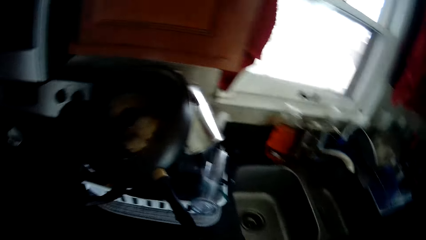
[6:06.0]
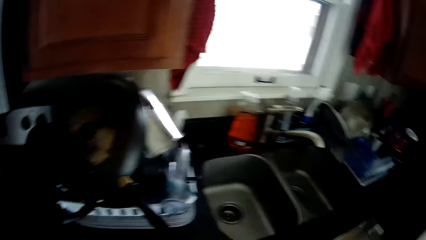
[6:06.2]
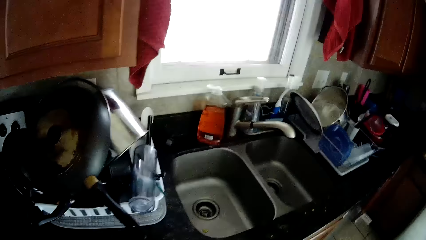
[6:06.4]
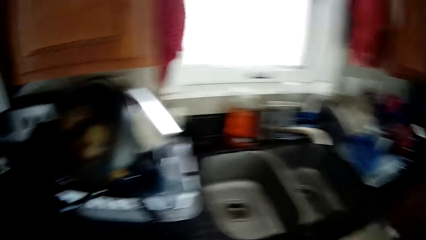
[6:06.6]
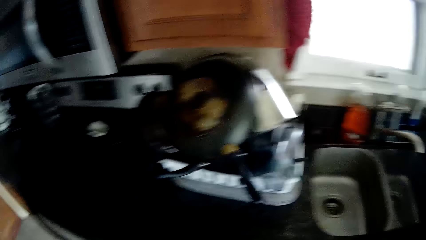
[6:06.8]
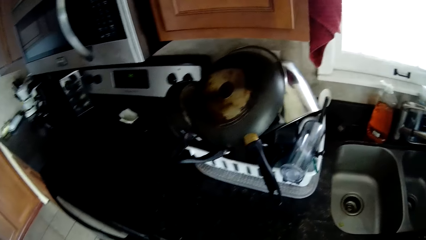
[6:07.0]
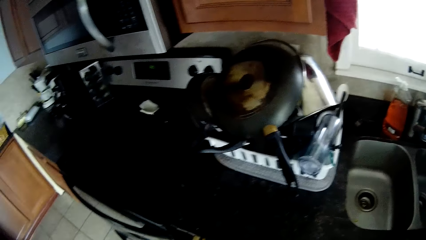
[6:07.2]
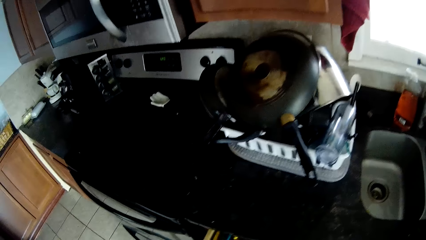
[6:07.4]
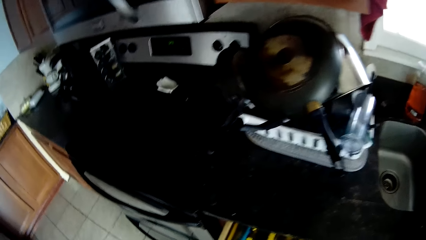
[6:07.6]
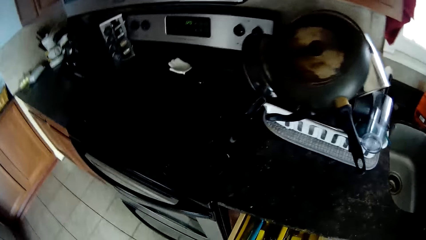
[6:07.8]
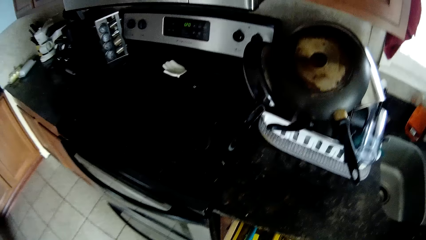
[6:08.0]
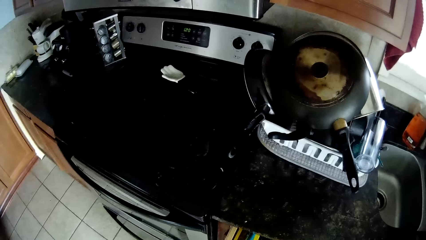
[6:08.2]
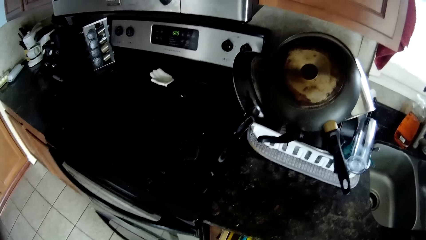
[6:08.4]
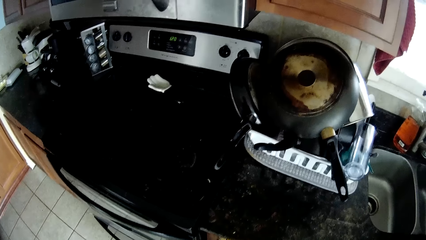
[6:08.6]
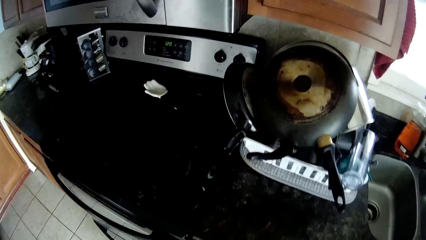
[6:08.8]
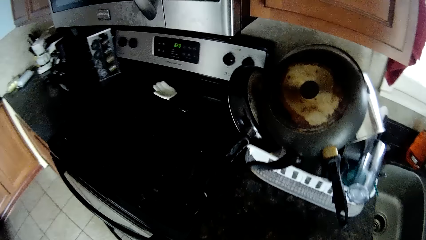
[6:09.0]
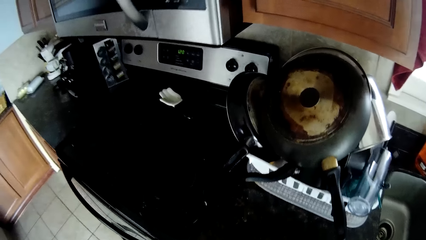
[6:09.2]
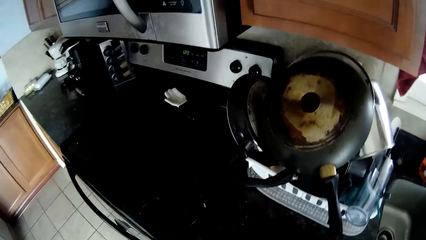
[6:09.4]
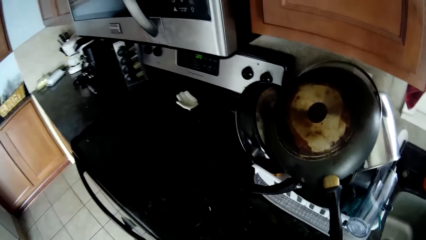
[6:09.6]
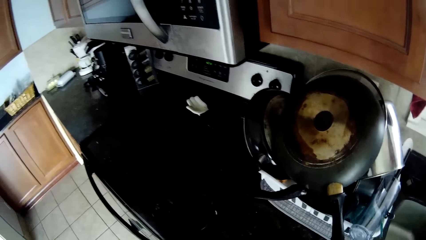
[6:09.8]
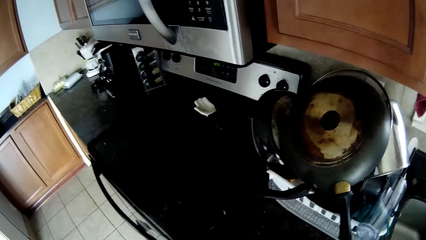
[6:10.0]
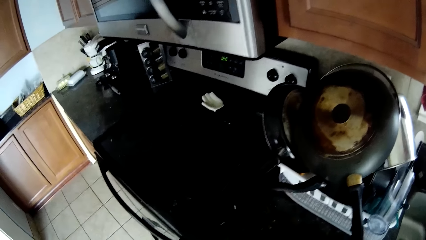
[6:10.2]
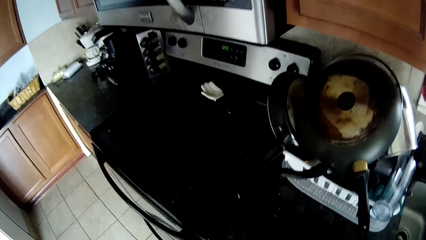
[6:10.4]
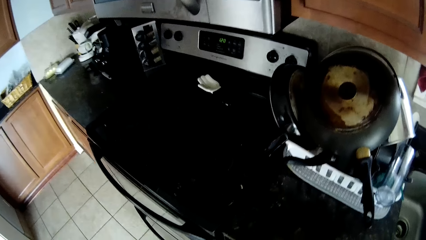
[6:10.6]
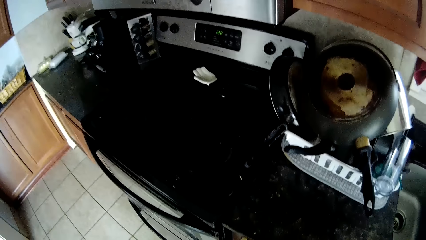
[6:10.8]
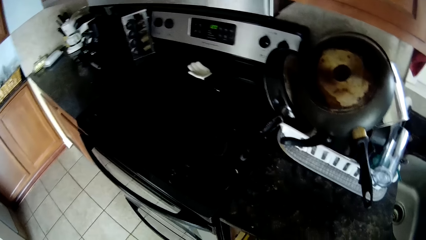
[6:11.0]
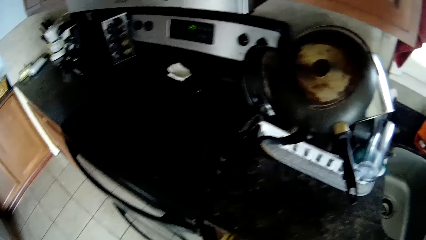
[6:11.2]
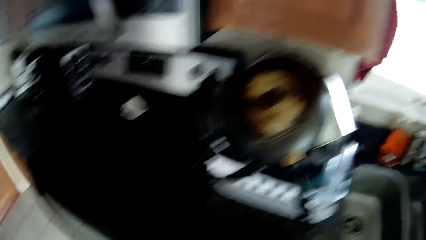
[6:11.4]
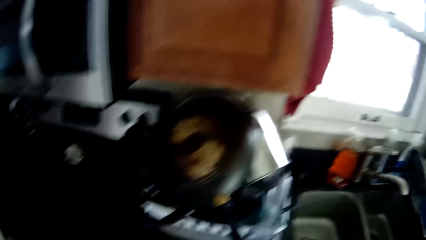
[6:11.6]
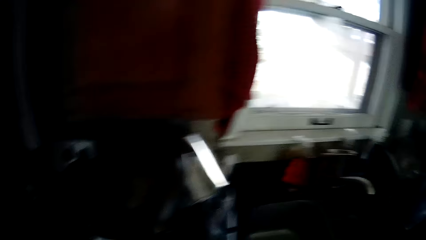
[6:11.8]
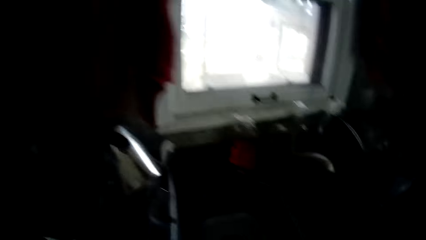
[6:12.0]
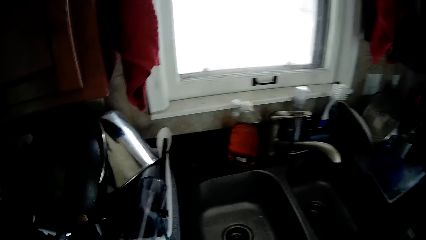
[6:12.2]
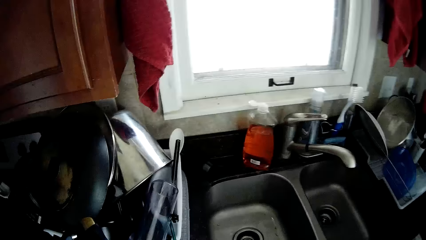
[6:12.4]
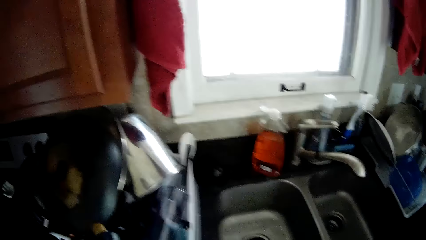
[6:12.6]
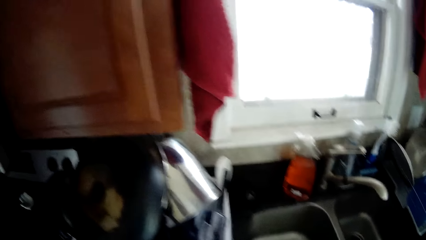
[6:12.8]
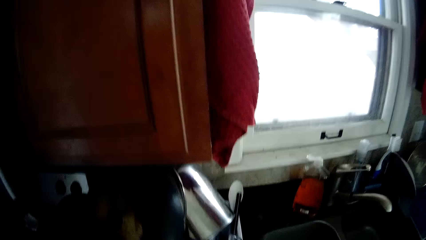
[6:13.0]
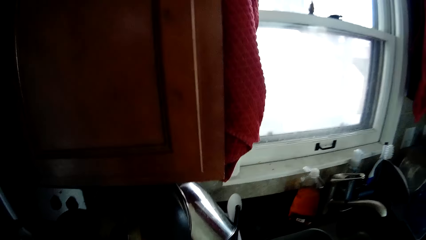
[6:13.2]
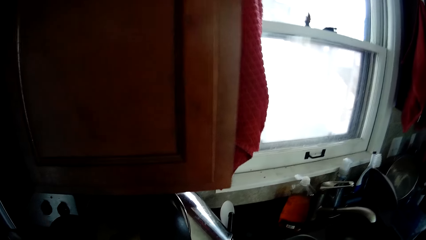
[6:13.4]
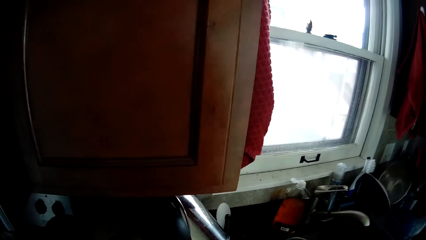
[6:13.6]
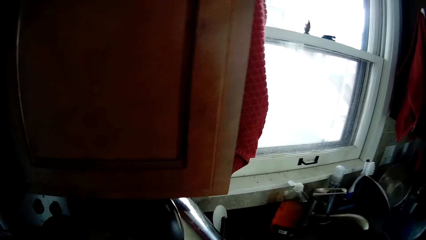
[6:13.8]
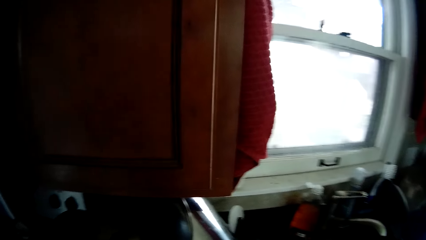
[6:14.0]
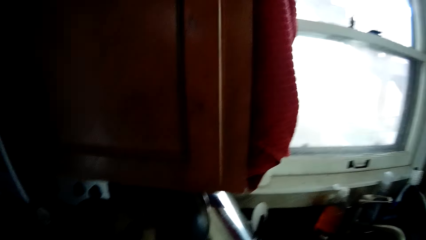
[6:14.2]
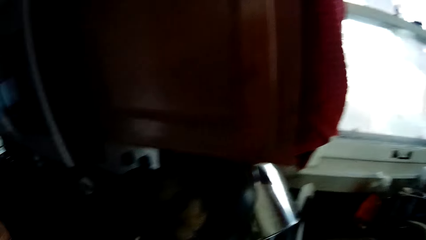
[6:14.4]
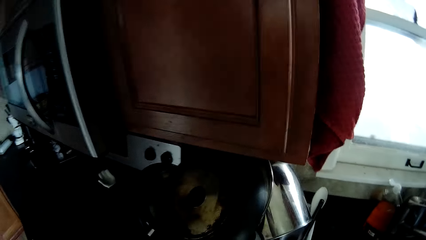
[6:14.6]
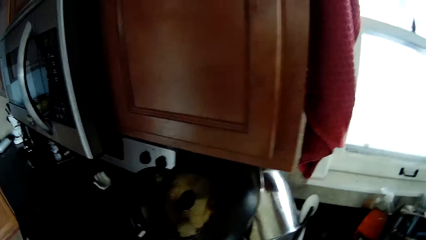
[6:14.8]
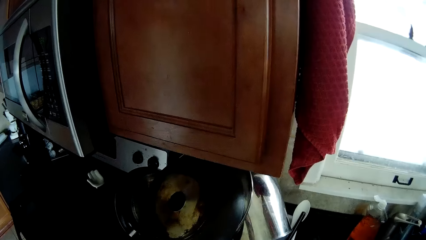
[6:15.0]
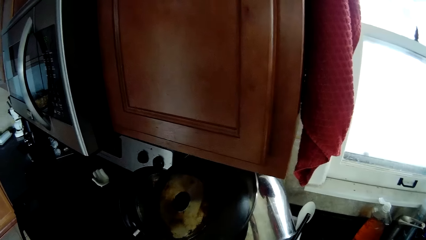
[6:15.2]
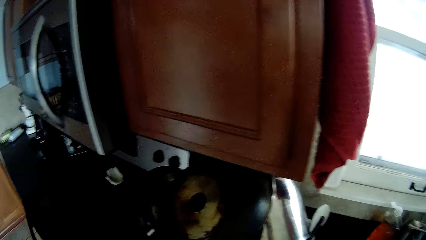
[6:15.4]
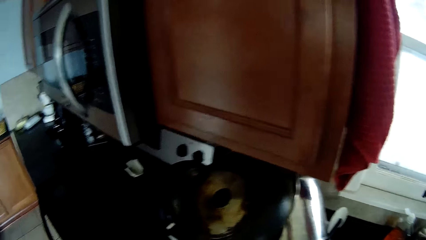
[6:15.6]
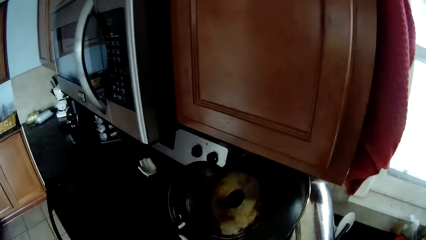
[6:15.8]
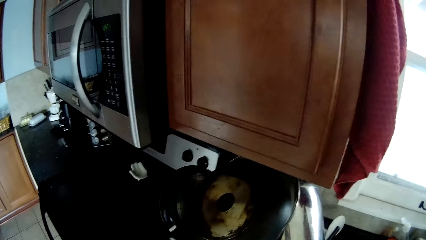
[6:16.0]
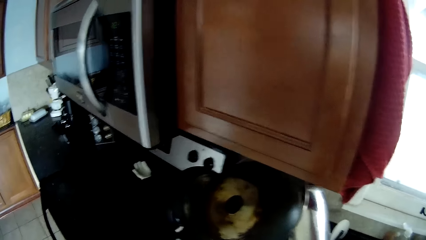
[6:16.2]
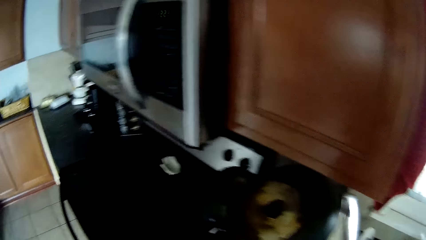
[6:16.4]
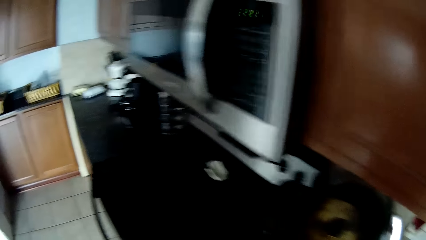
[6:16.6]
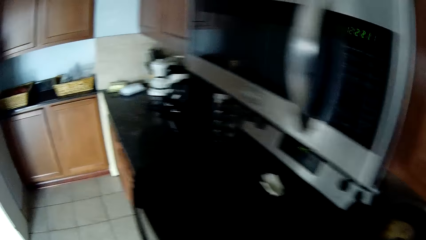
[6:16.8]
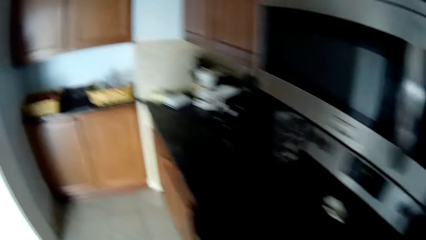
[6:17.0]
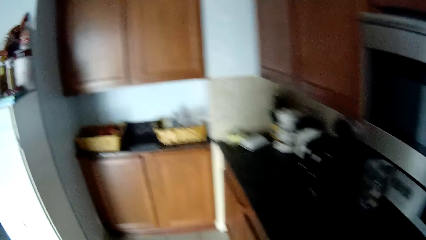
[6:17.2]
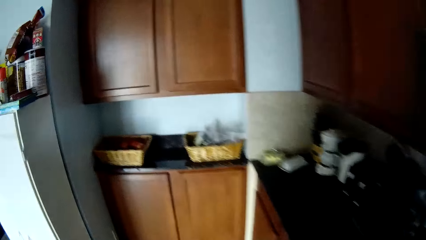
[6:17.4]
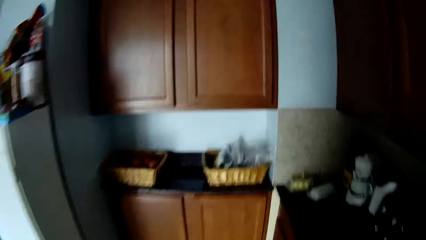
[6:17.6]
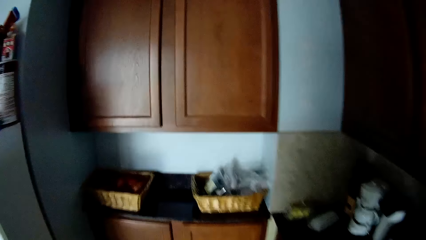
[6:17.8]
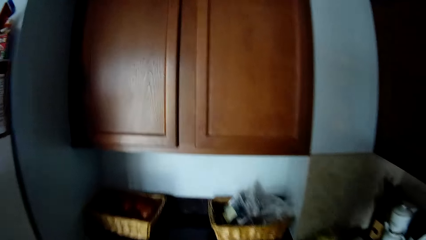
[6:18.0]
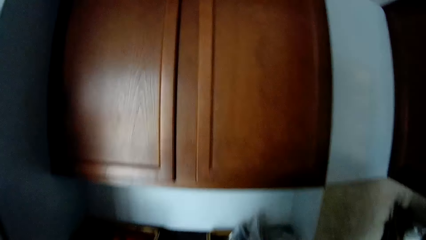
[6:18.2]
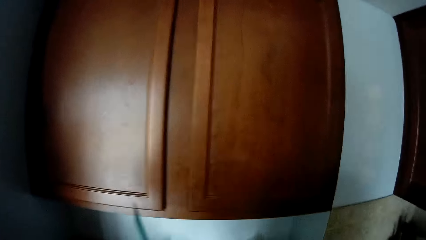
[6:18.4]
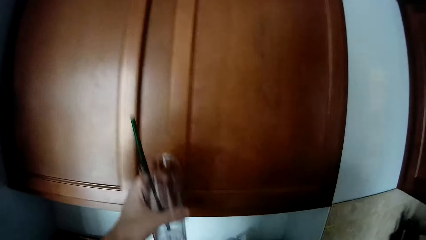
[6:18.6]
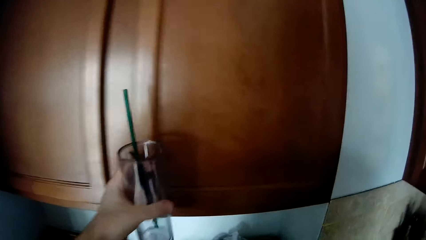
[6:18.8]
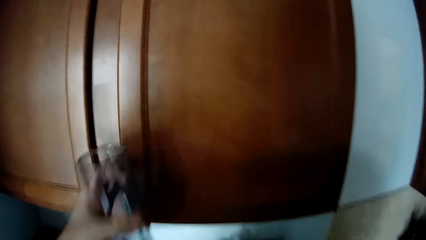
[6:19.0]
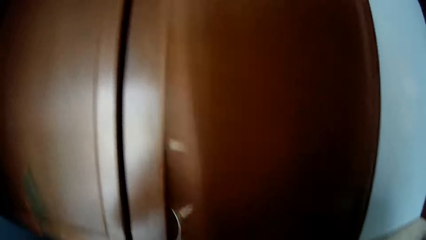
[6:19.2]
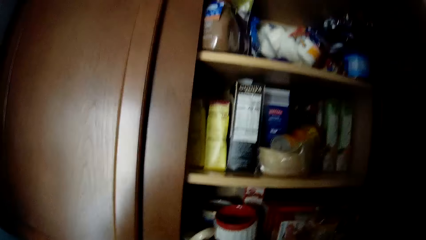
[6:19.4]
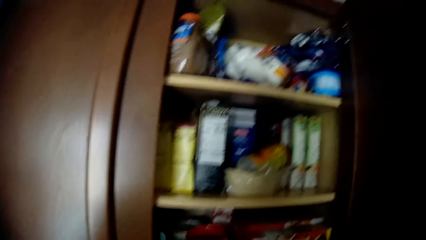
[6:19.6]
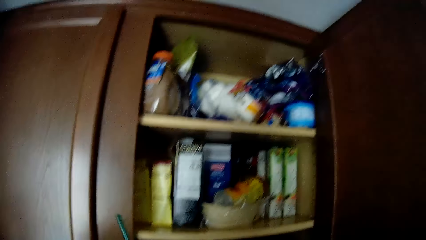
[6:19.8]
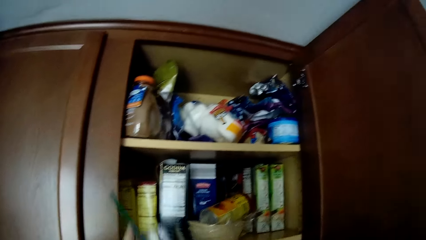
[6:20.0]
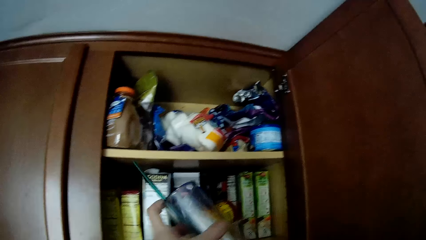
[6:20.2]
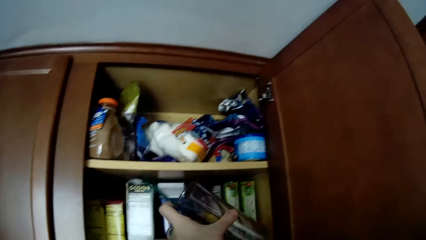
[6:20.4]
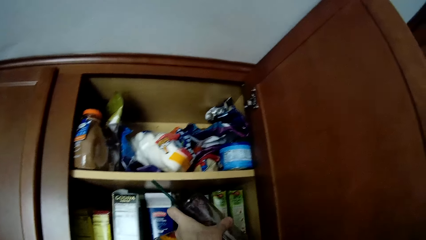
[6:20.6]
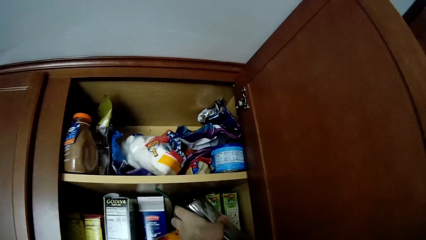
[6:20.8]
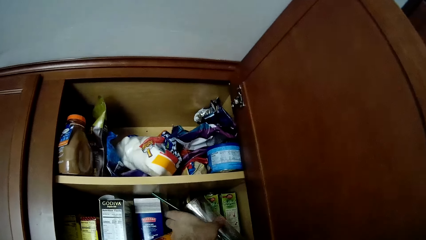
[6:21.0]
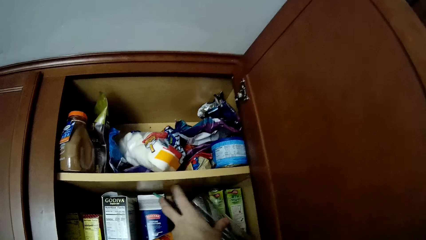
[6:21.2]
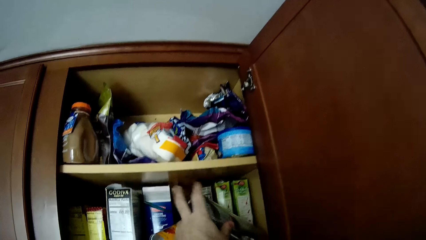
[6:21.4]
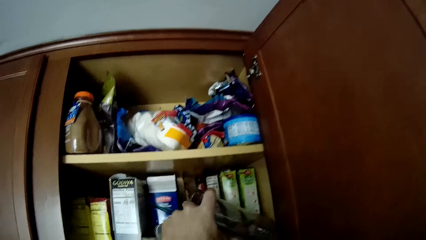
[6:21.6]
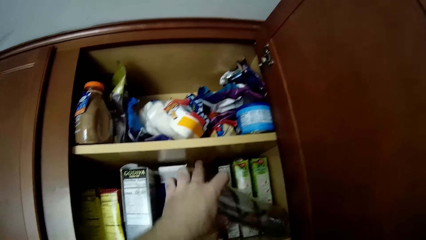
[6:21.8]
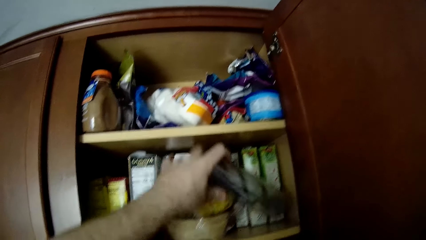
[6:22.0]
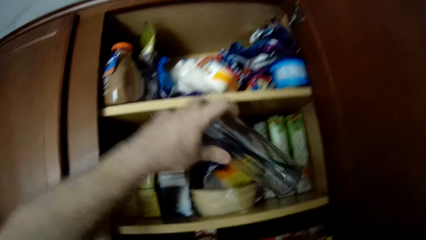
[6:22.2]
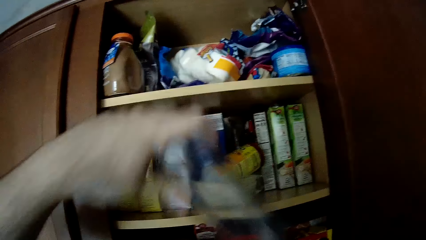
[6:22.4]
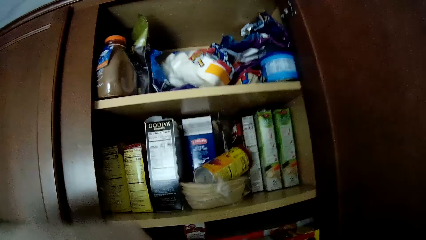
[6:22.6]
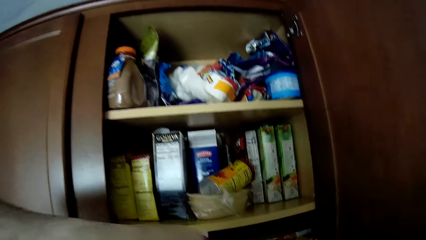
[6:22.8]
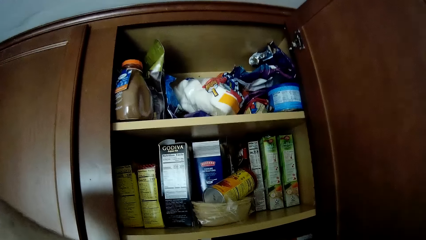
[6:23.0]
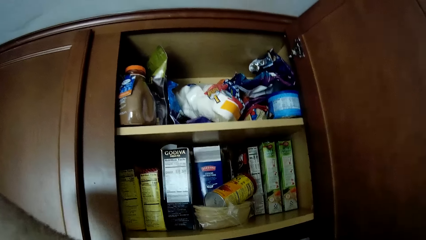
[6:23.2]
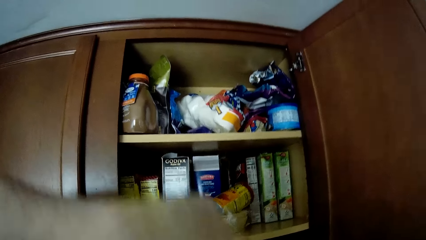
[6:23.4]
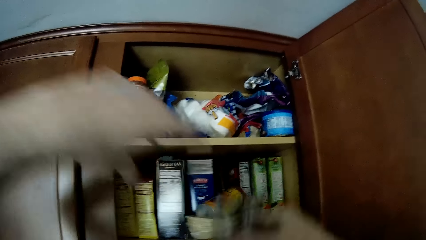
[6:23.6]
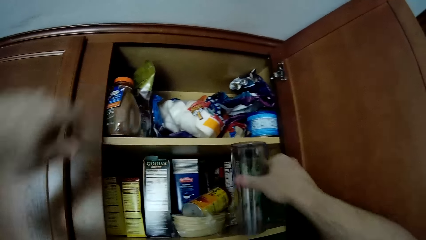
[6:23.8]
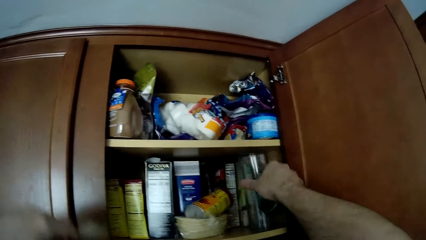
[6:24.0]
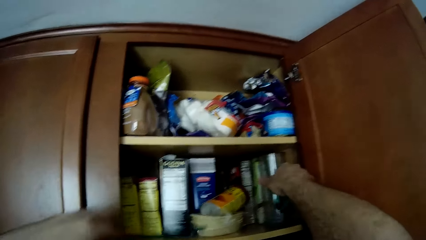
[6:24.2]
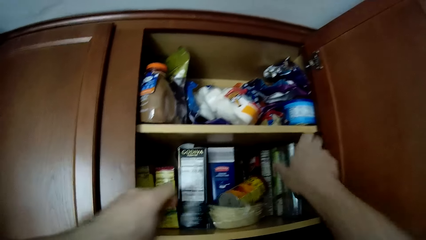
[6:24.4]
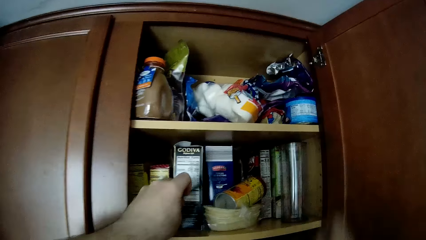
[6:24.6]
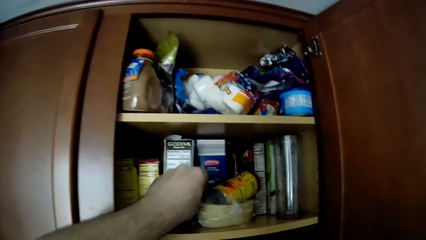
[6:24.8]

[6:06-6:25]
The camera wearer stares around the house. They open the cabinet. They walk around the house. They put the utensils in the cabinet.
